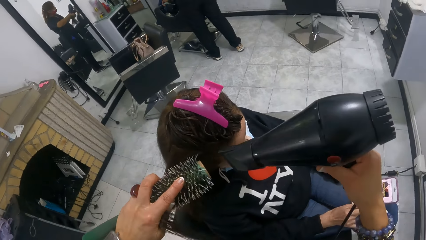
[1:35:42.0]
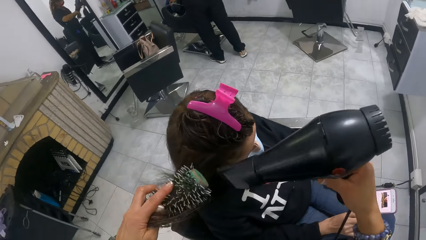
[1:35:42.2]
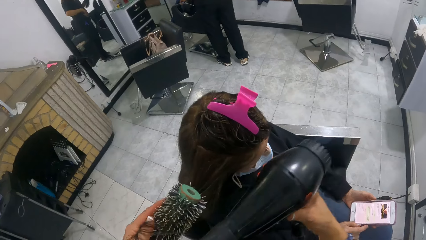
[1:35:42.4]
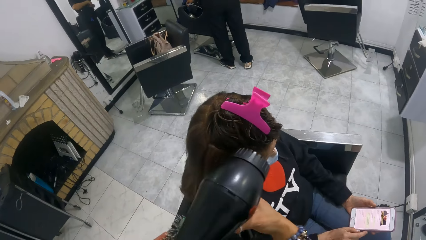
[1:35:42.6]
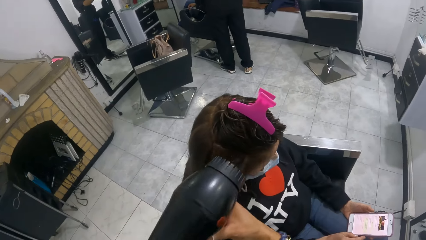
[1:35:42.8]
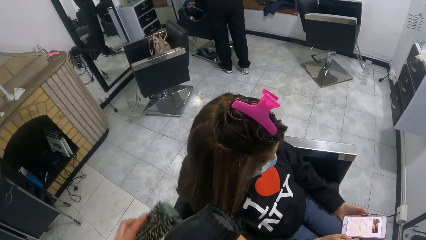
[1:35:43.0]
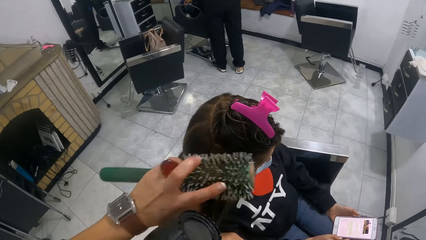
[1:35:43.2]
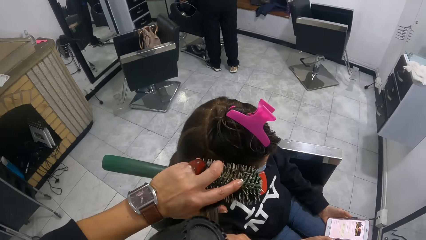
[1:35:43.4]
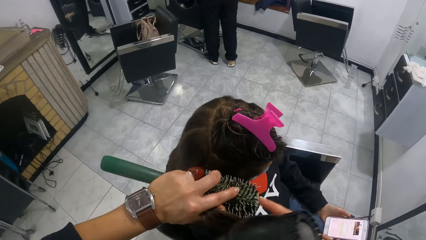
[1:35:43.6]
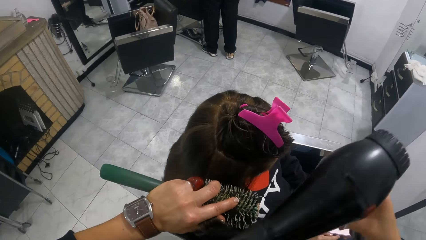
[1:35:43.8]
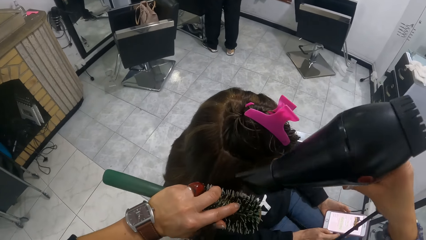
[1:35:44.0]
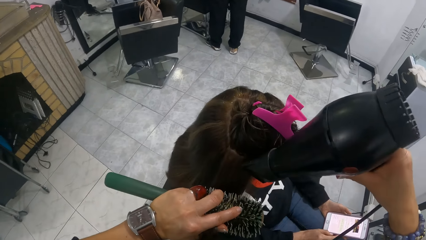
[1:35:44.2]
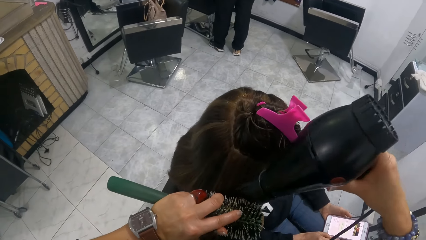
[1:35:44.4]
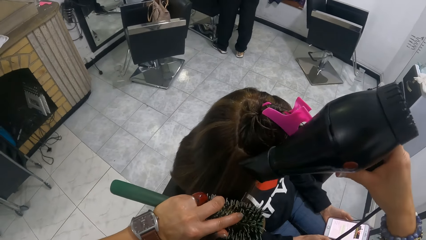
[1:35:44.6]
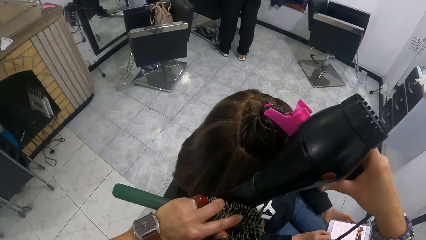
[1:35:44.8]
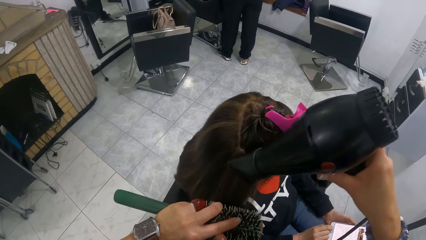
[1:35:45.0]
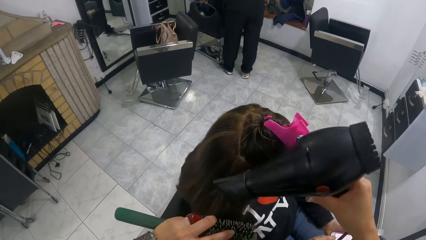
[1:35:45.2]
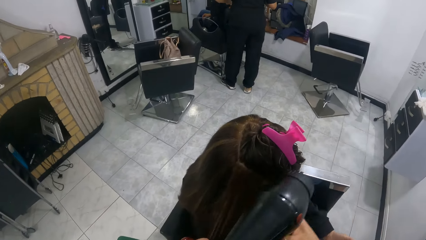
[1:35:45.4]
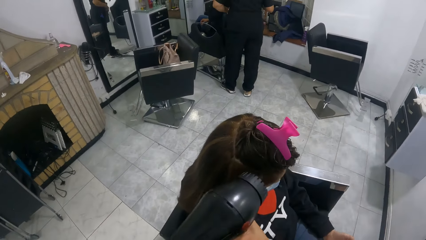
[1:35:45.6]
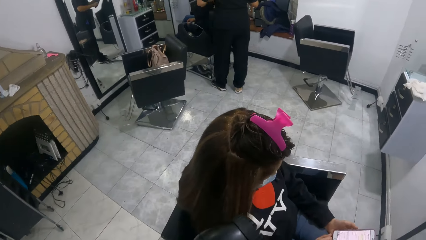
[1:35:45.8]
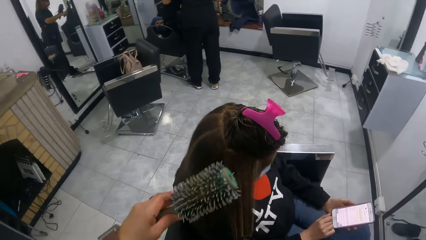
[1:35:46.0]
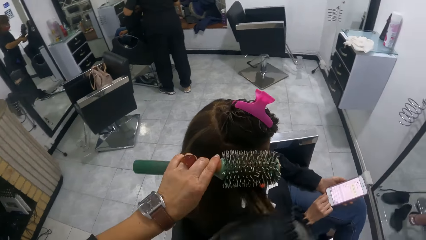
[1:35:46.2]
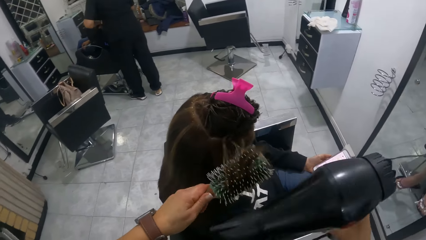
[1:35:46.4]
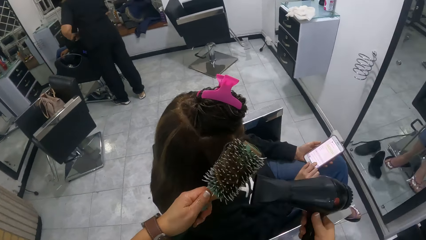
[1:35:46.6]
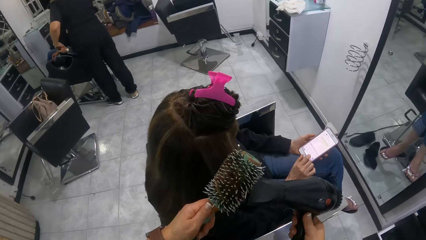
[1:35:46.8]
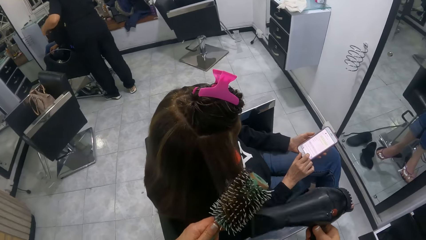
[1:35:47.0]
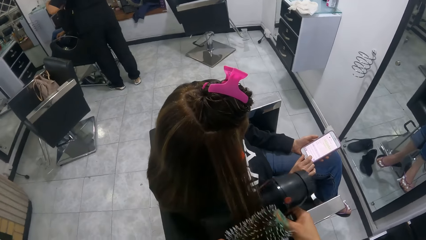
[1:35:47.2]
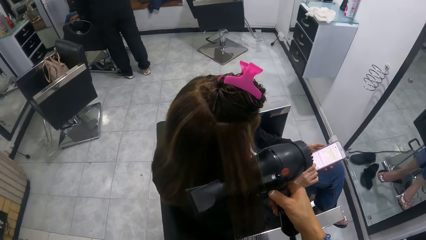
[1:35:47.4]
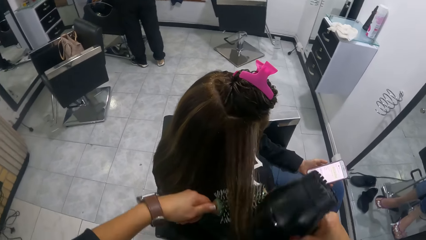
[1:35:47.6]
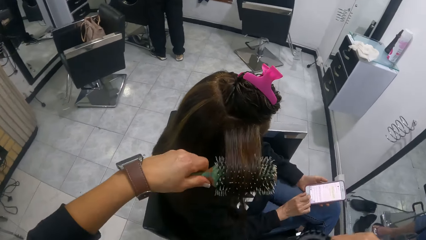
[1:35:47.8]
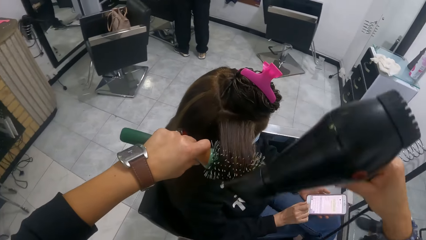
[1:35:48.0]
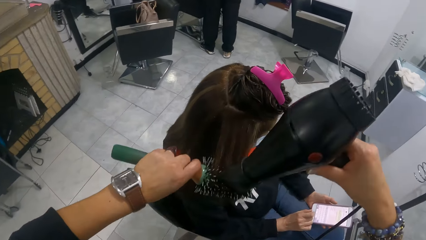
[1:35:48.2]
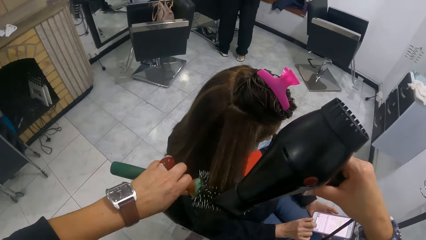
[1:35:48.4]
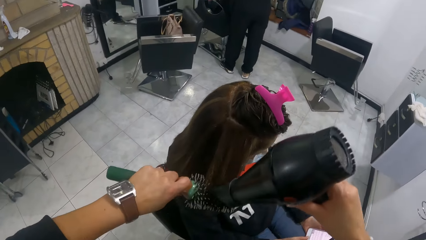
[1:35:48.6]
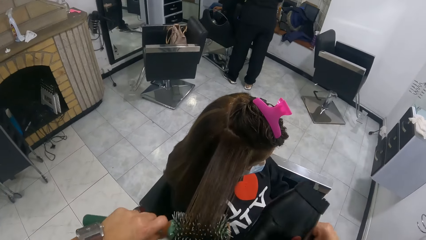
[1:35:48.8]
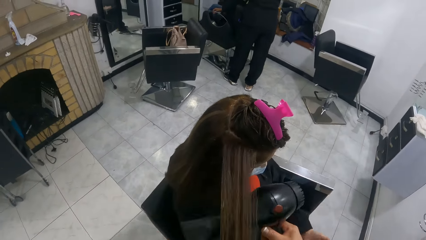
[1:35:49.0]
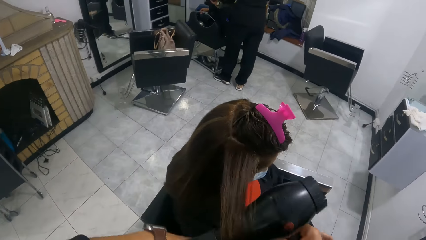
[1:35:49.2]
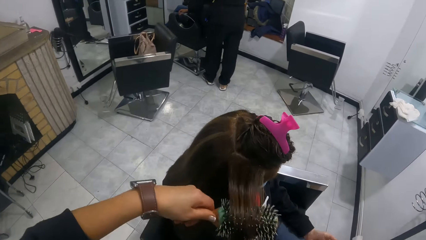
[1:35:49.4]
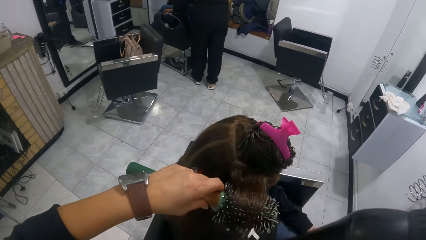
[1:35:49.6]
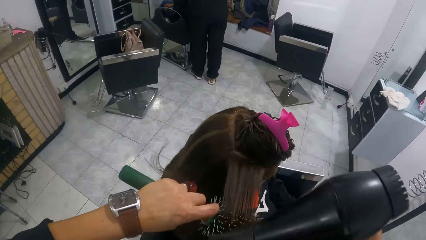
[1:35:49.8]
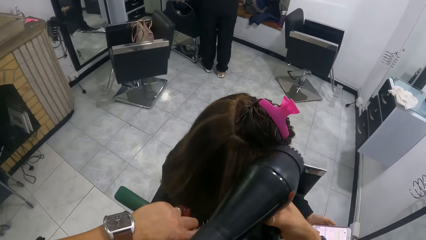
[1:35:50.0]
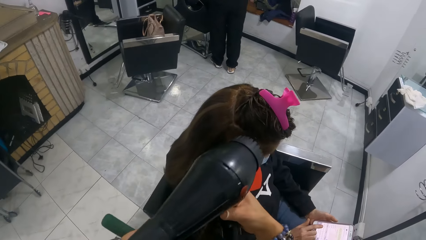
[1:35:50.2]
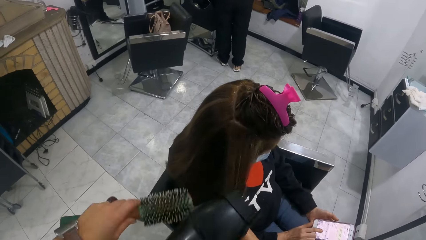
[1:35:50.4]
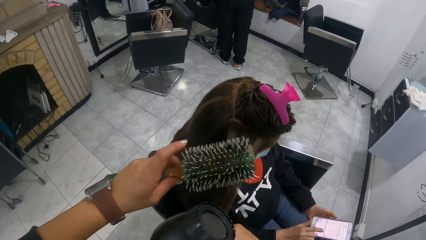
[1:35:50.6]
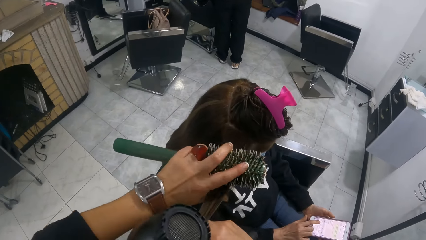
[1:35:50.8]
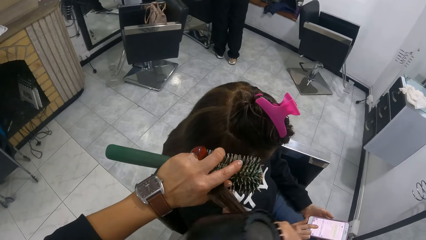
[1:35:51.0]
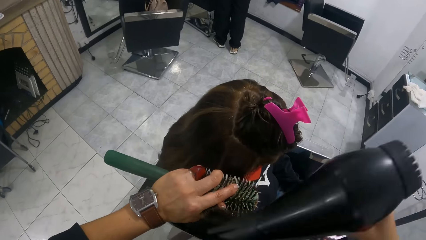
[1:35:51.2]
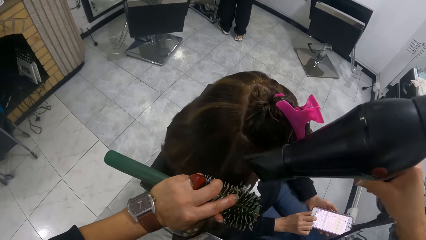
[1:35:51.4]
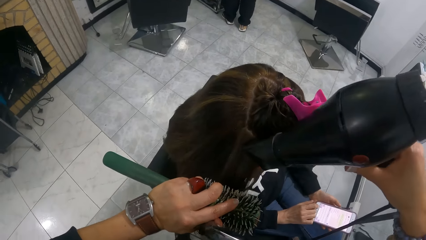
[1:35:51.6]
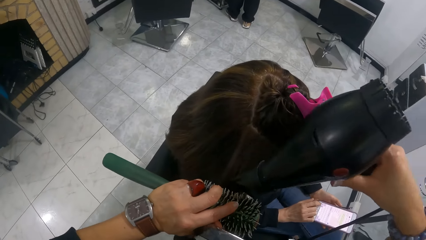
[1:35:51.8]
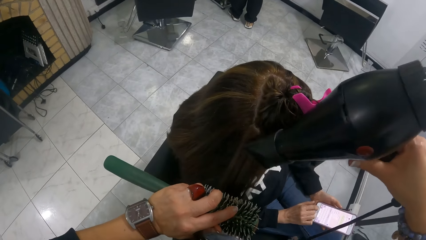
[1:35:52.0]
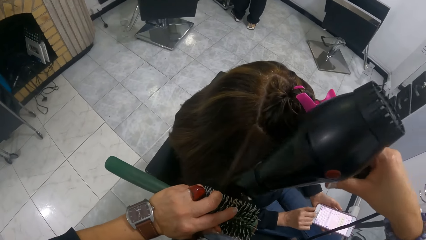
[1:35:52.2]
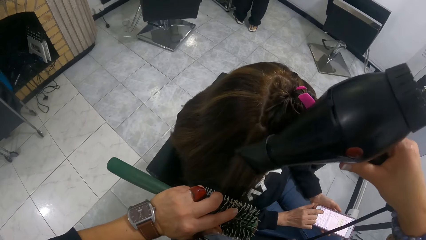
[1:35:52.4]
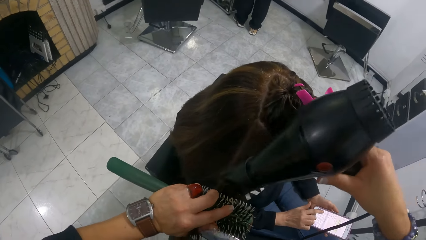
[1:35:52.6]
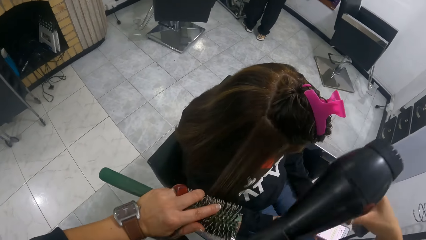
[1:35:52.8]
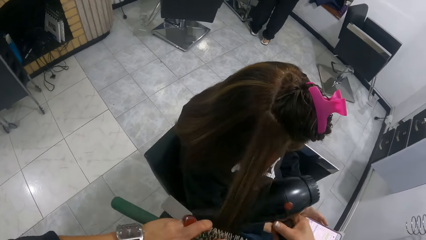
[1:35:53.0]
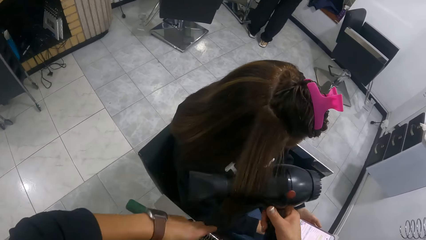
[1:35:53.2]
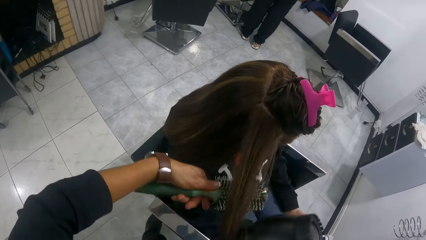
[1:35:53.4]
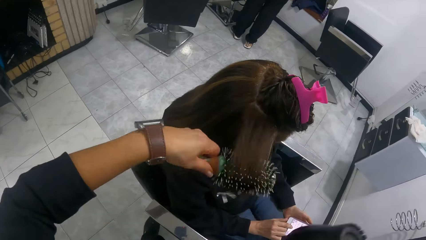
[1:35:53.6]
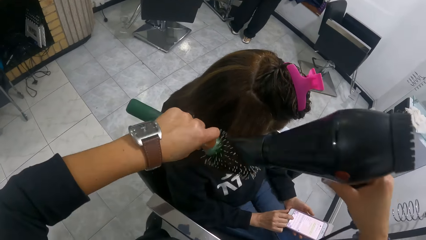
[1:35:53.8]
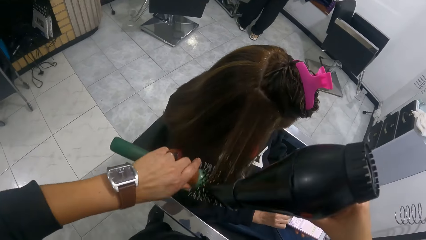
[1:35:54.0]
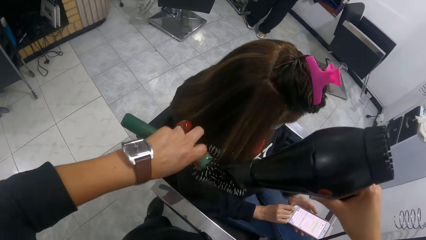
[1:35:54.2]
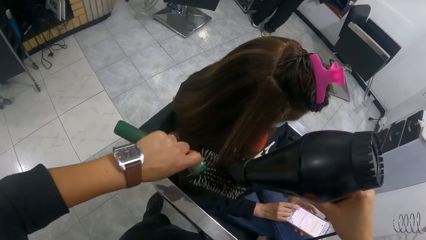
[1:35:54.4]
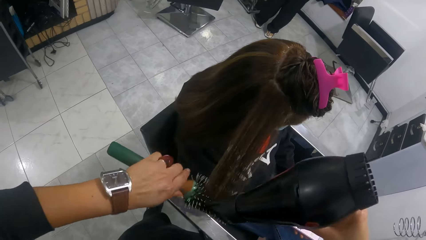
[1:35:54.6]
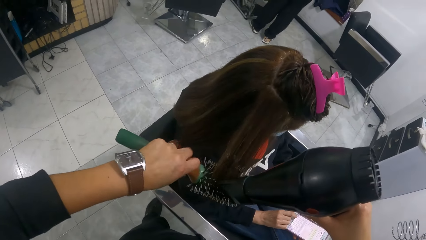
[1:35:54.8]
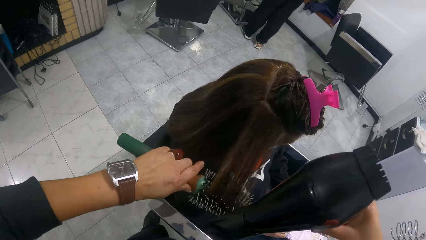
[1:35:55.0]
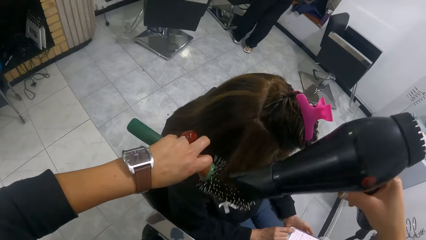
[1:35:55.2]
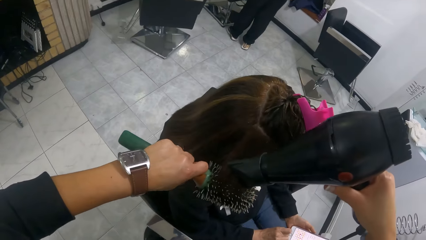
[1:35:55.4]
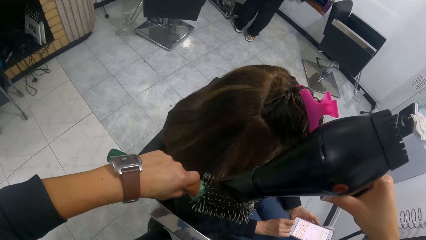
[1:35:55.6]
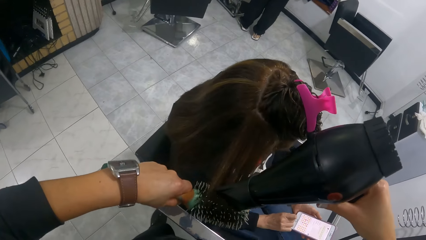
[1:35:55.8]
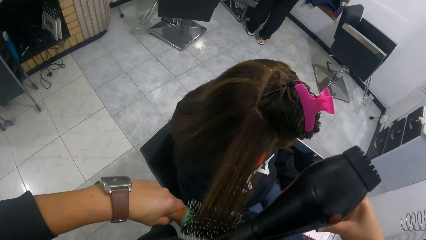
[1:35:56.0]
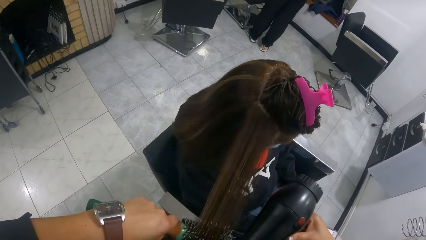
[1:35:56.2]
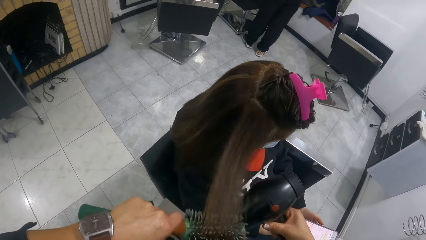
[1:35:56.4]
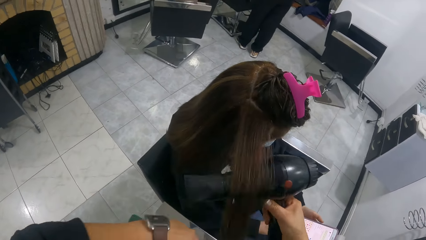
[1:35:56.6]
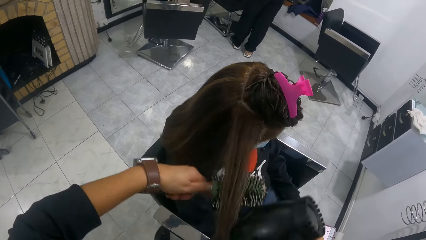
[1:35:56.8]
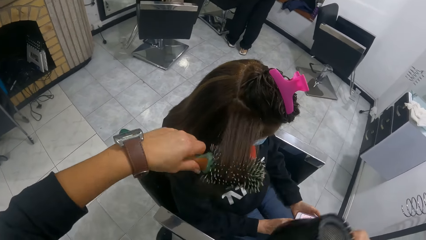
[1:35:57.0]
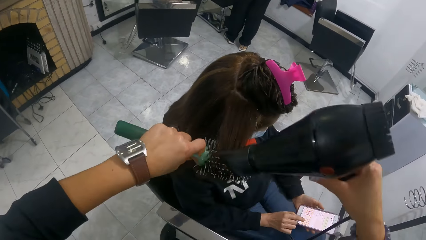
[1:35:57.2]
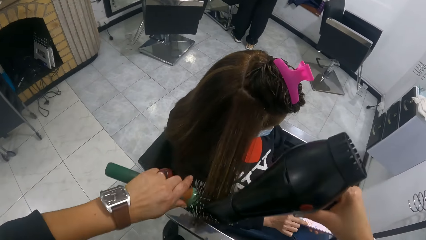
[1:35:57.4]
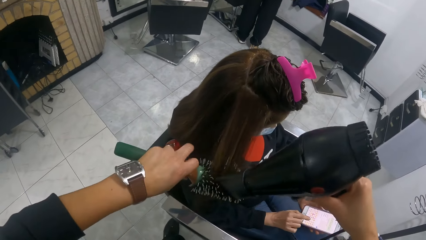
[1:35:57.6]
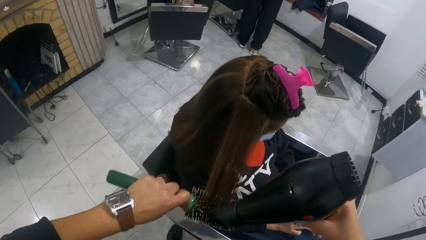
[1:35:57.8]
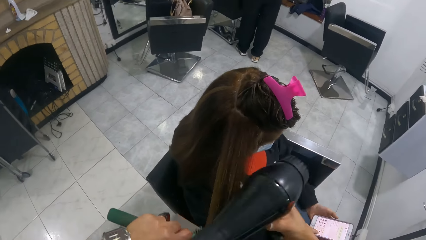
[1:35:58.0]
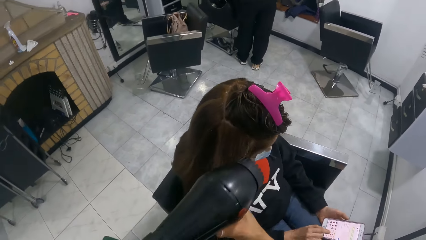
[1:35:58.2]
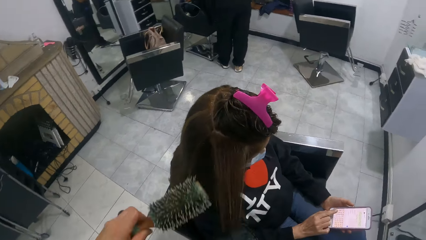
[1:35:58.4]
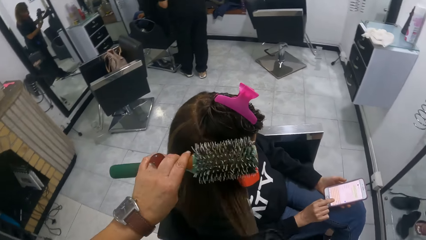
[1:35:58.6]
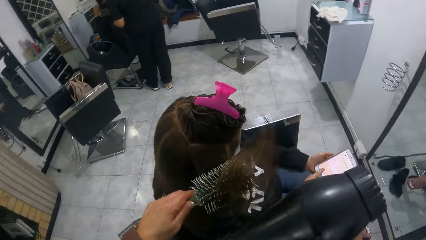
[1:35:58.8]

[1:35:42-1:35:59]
The camera wearer rolls a woman's hair around the comb. They blow-dry the woman's hair. They roll the woman's hair around the comb. They blow-dry the woman's hair. They roll the woman's hair around the comb. They blow-dry the woman's hair. They roll the woman's hair around the comb. They blow-dry the woman's hair. They roll the woman's hair around the comb. They blow-dry the woman's hair.
